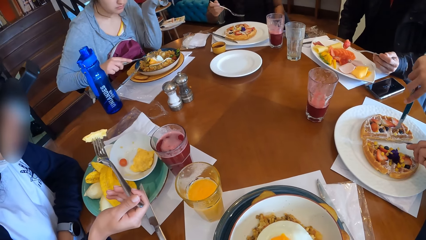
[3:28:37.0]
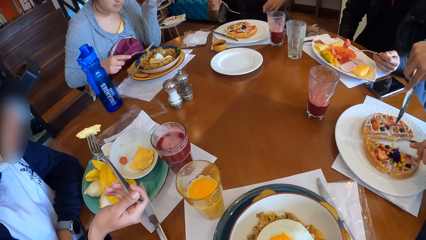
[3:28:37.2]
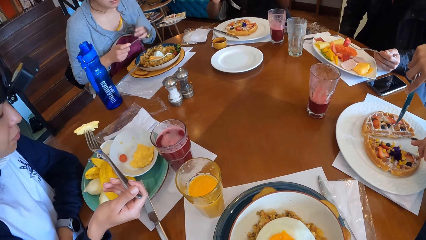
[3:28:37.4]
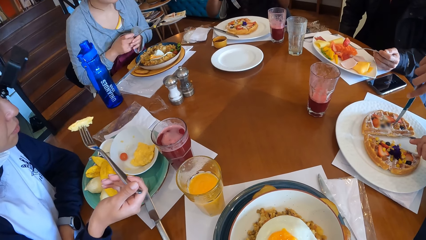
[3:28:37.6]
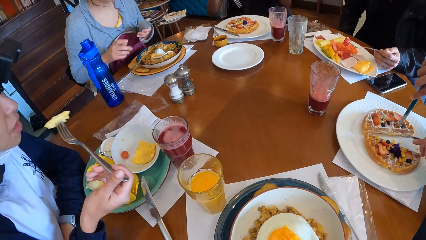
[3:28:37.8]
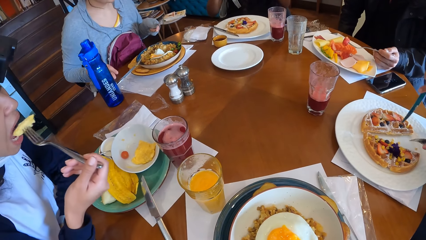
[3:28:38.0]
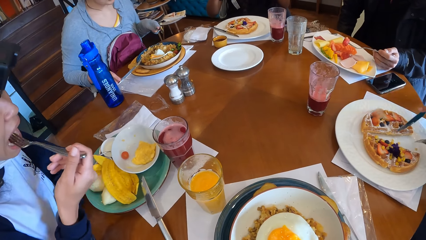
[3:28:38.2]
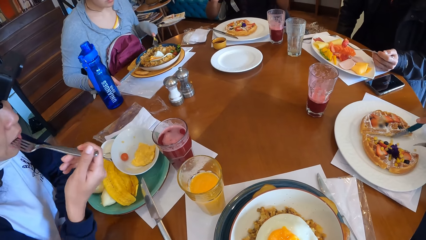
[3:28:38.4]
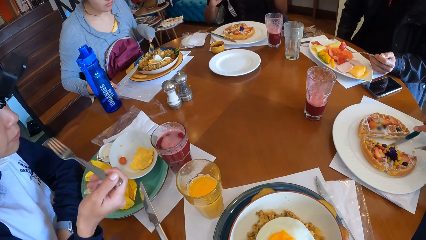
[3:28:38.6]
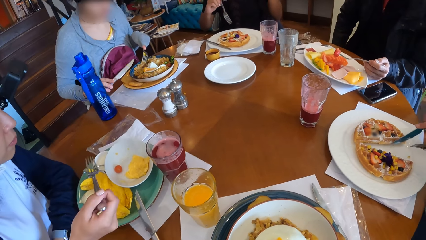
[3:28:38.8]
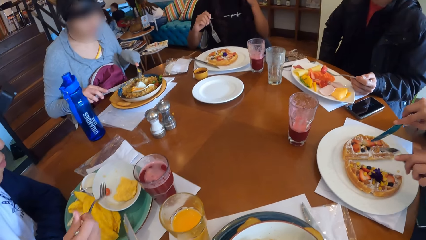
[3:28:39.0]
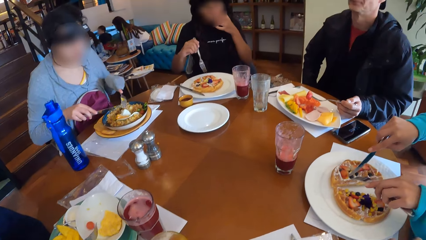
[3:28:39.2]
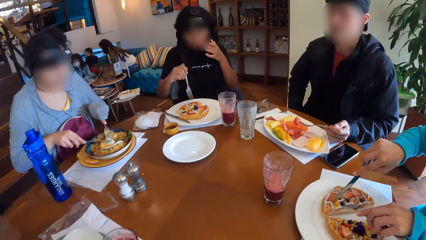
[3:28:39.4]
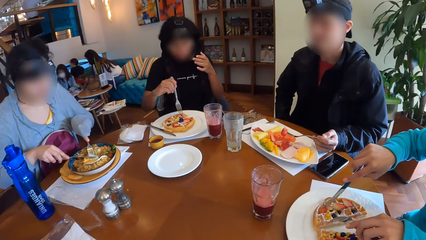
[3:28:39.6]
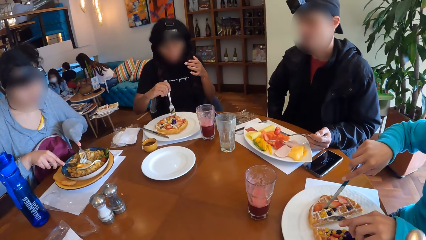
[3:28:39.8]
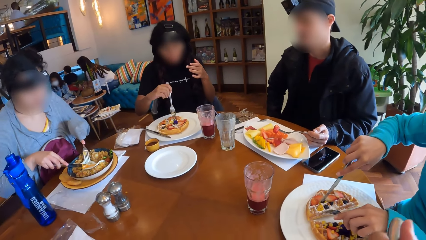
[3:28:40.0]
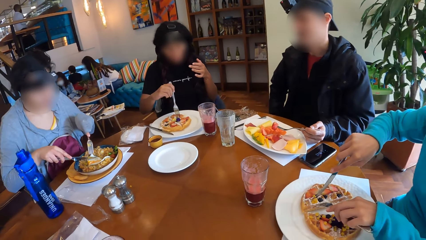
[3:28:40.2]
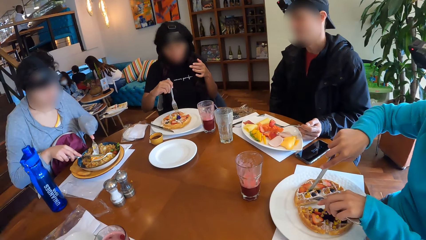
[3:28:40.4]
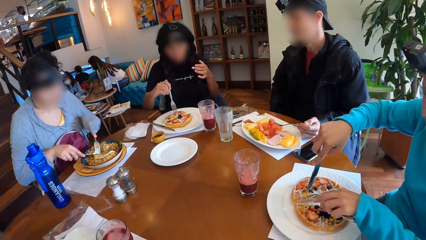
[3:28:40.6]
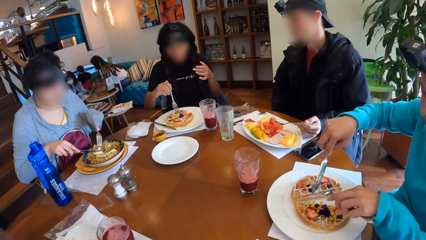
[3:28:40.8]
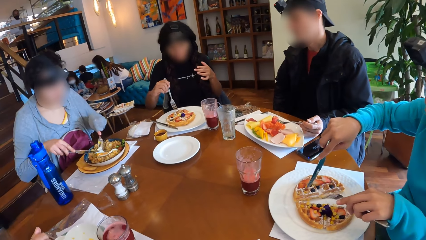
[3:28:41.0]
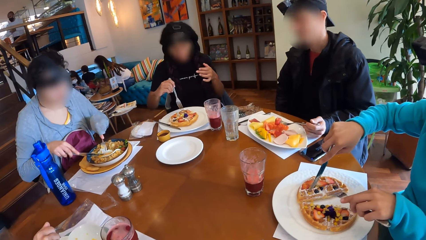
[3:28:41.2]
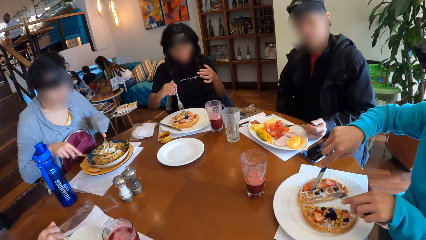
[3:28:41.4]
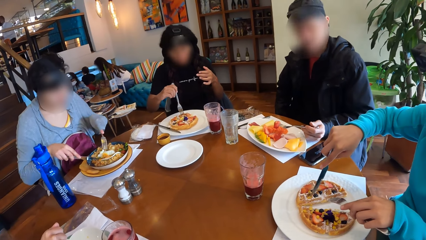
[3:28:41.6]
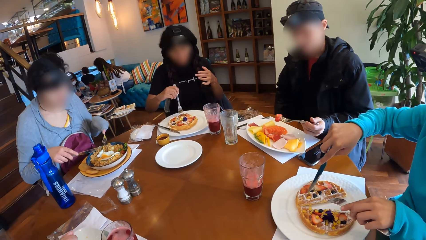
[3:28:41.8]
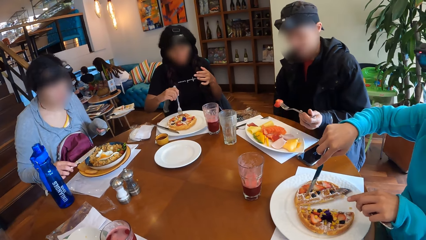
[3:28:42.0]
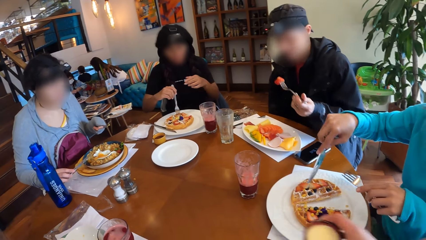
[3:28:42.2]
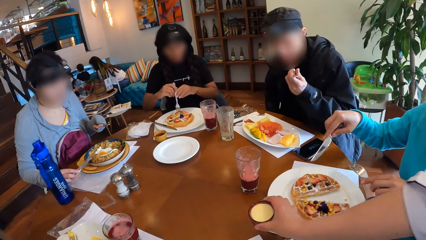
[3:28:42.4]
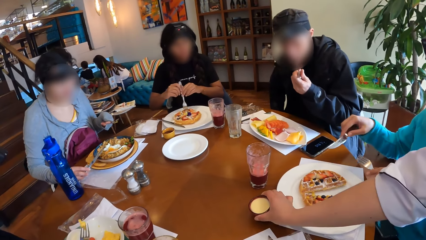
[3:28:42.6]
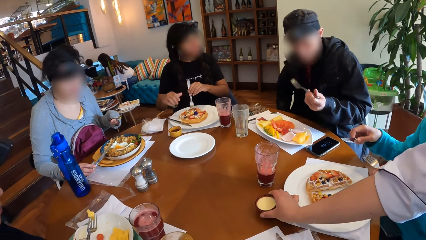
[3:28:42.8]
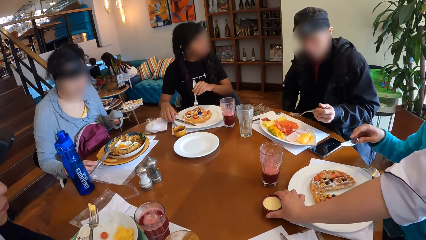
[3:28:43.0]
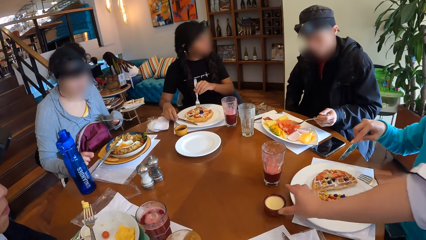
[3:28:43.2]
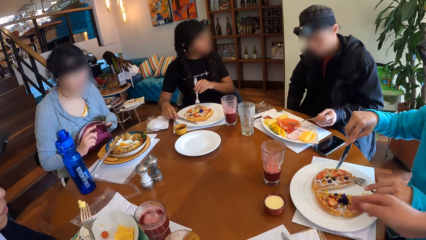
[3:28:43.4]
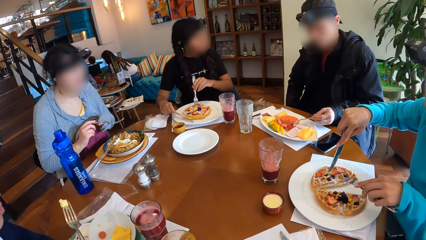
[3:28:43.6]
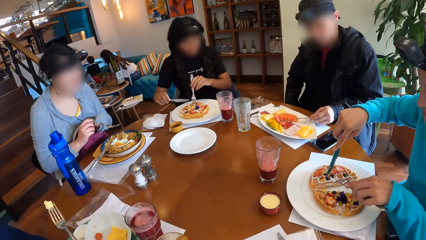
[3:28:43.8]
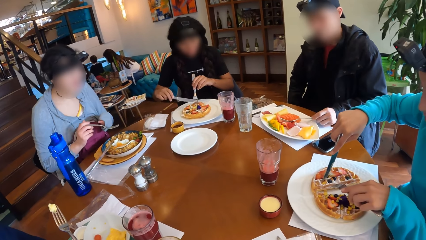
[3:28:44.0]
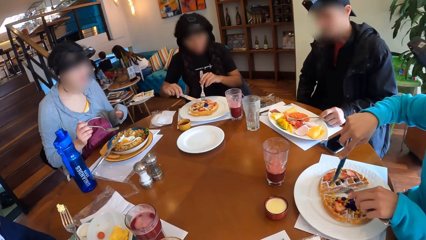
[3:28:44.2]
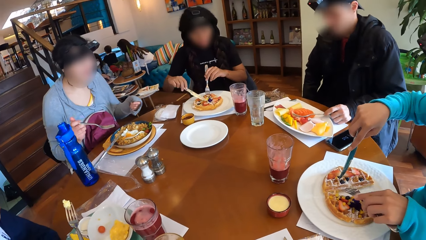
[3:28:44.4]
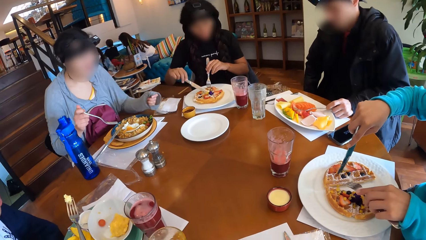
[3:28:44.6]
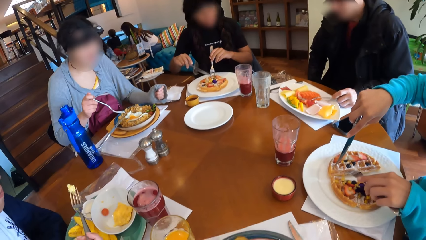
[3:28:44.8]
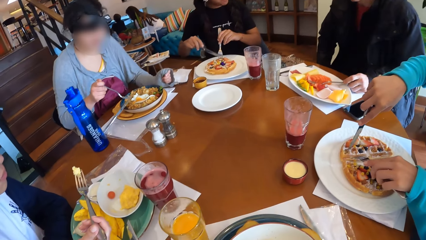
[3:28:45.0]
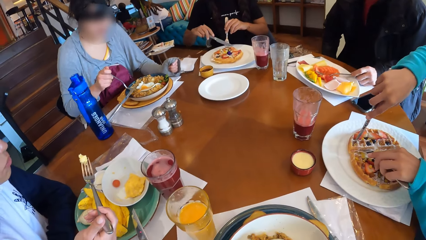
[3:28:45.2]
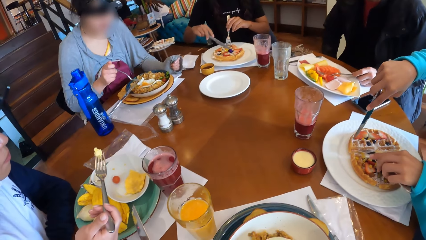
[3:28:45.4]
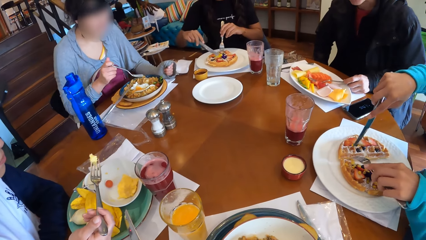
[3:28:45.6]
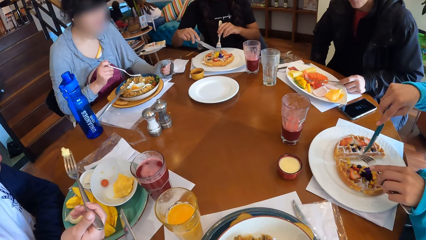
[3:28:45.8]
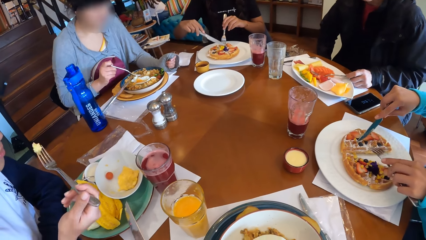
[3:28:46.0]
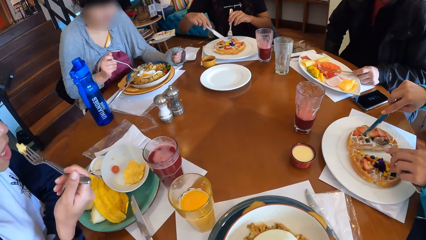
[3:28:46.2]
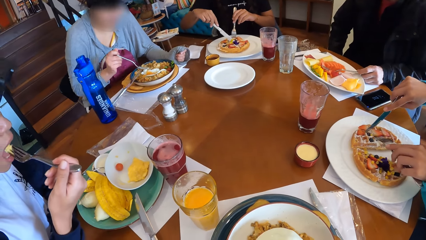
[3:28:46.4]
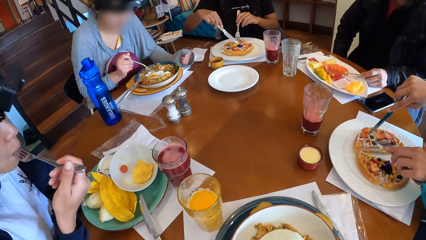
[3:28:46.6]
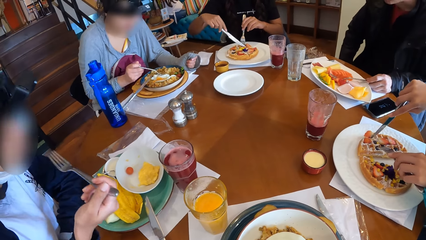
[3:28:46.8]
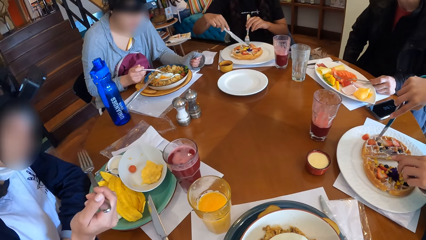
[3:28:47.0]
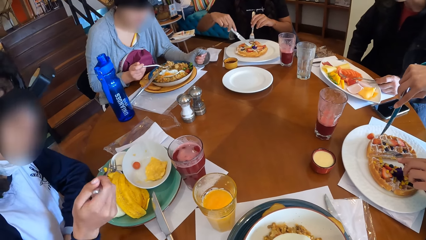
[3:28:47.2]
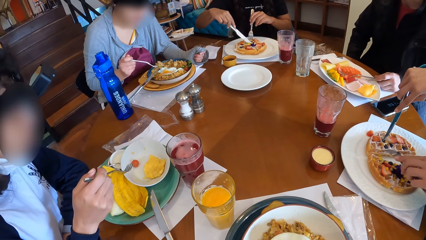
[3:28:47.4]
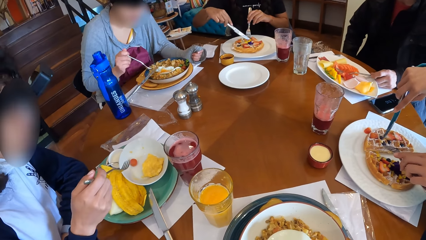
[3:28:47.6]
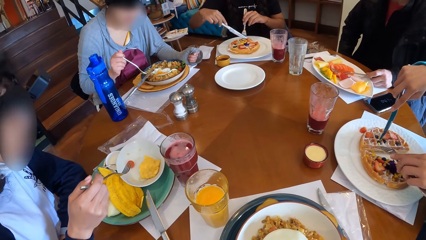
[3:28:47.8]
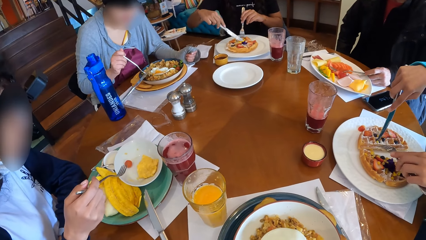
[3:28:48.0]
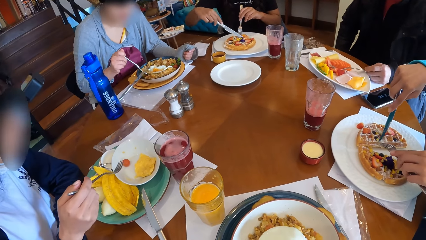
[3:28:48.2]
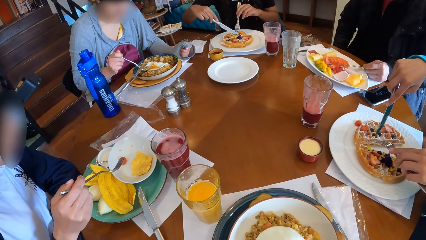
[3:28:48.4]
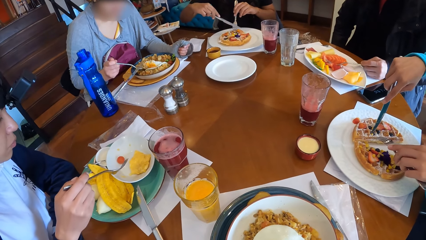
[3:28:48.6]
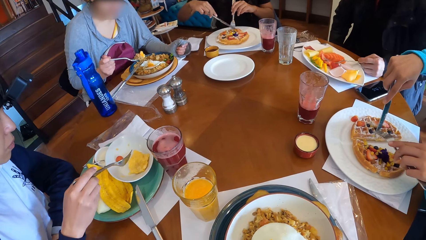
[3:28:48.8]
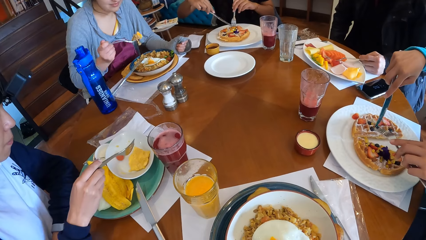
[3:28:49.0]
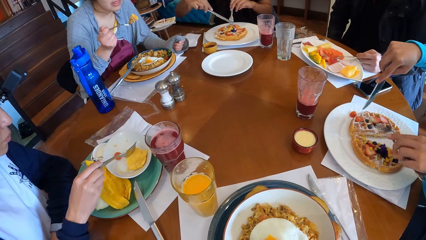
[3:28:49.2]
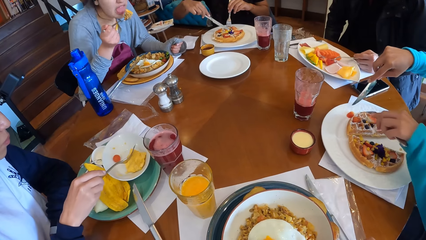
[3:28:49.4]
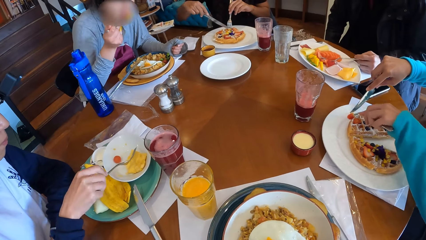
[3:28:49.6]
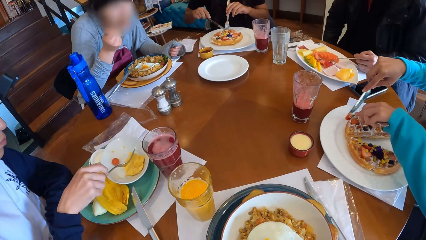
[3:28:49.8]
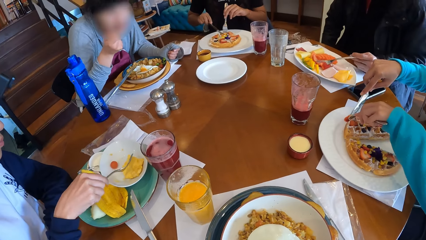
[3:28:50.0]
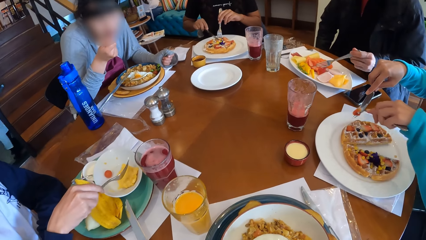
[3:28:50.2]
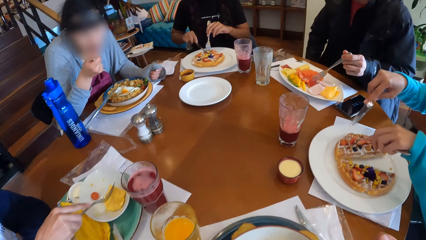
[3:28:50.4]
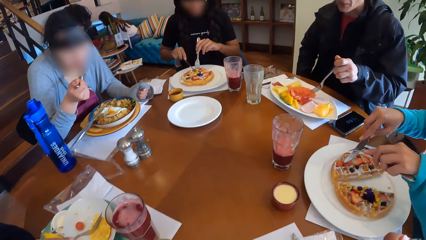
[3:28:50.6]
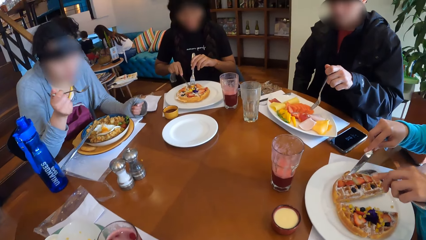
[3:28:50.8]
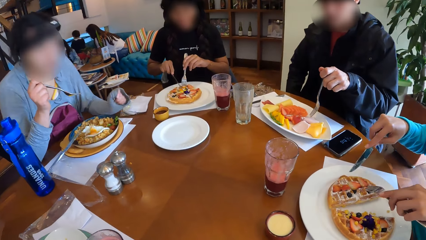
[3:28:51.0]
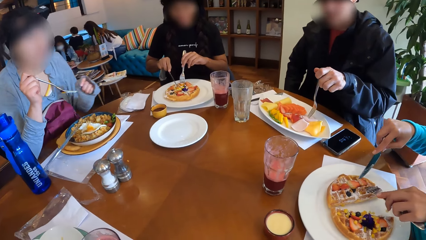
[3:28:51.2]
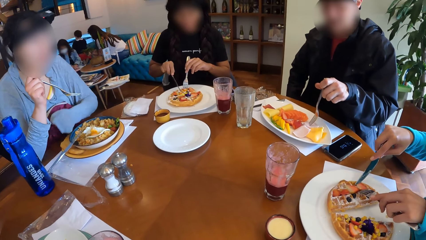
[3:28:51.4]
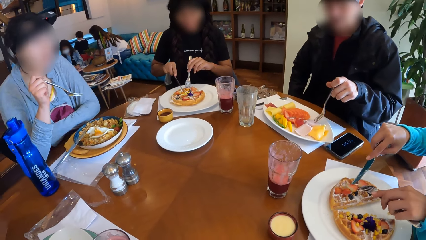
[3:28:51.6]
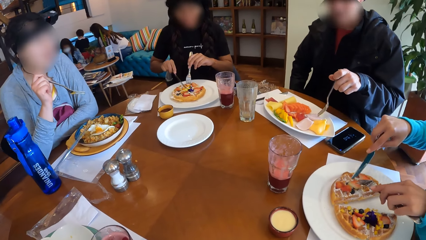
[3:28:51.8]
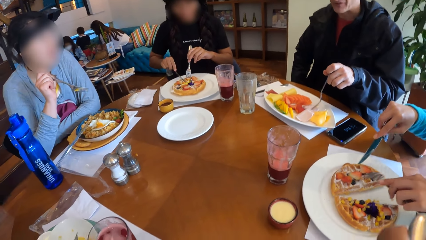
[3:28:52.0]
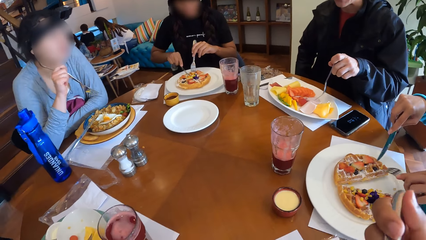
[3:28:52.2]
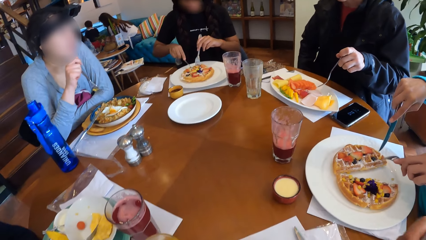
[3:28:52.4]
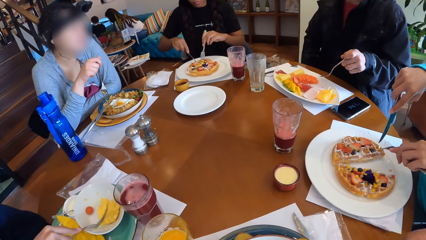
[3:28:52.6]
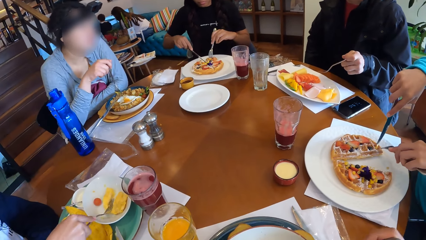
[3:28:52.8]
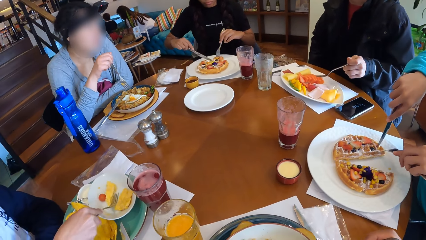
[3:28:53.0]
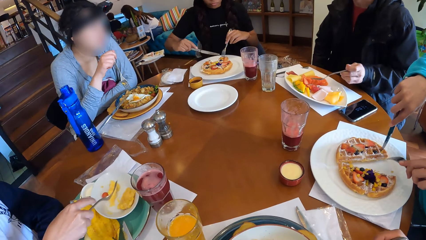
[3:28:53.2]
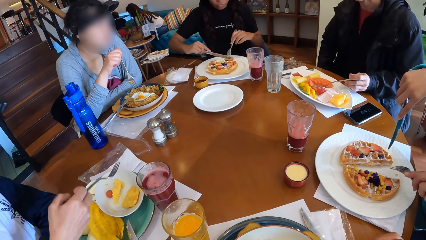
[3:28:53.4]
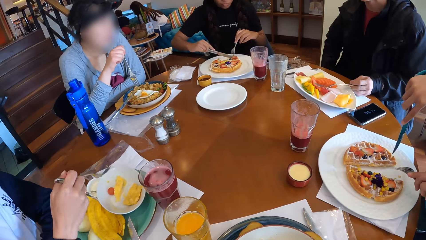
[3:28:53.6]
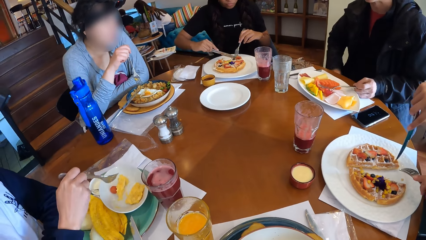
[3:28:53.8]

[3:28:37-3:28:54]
A man picks fruits from the bowl with the fork in his left hand. A lady cuts the food with a fork and knife. A woman eats fried eggs with a fork in her left hand. Another woman cuts into the rice with the cutlery in both hands. The man eats the fruit with the fork or spoon in his left hand. A waiter puts the soup bowl on the table. The second woman scoops food with the fork in her right hand. A third woman cuts into the waffles with the cutlery in both hands. A fourth woman cuts into the waffles with the cutlery in both hands. The first woman eats the fried eggs with the fork in her left hand. The second woman eats the rice with the fork in her right hand.
